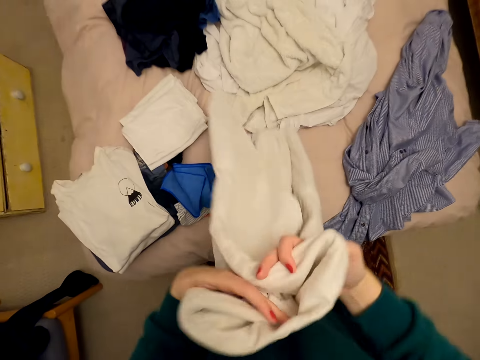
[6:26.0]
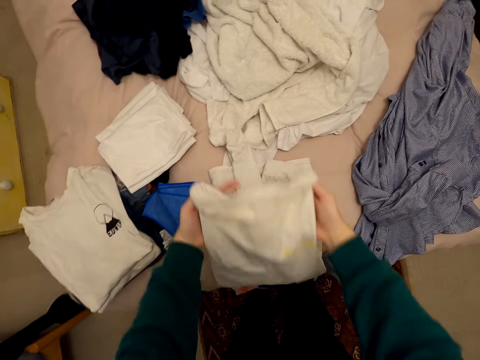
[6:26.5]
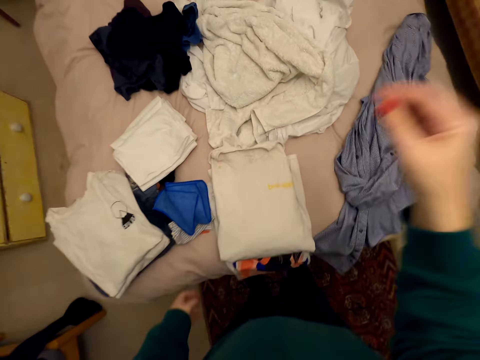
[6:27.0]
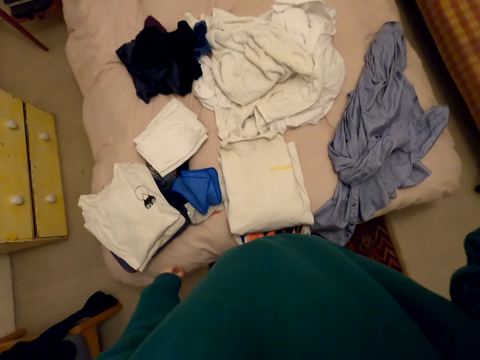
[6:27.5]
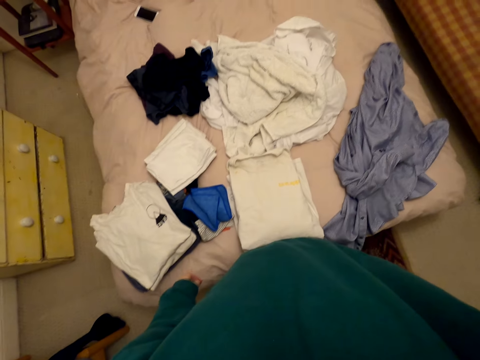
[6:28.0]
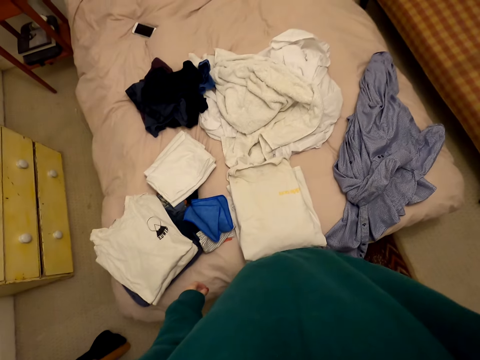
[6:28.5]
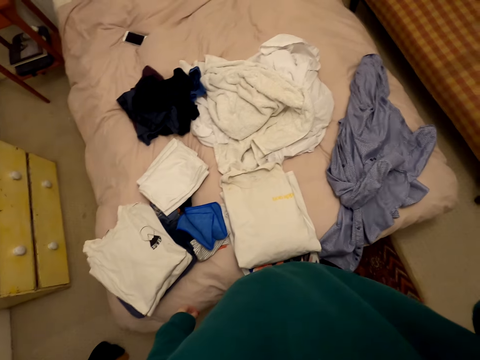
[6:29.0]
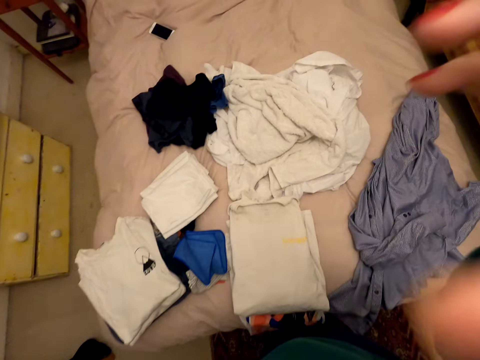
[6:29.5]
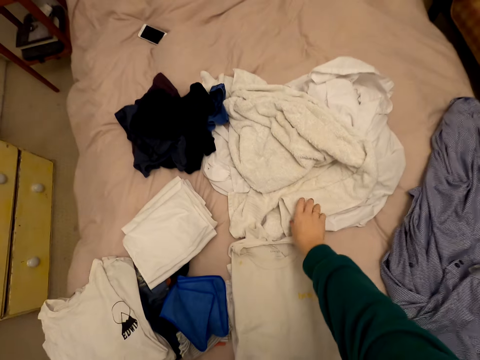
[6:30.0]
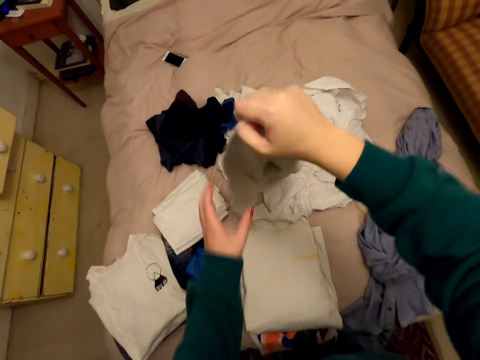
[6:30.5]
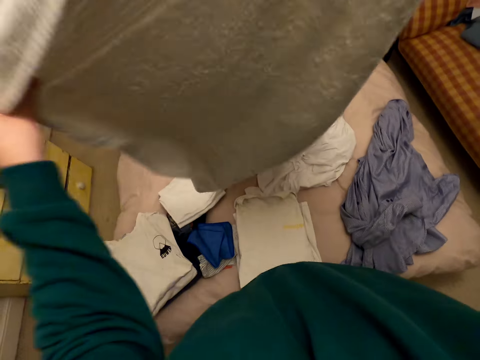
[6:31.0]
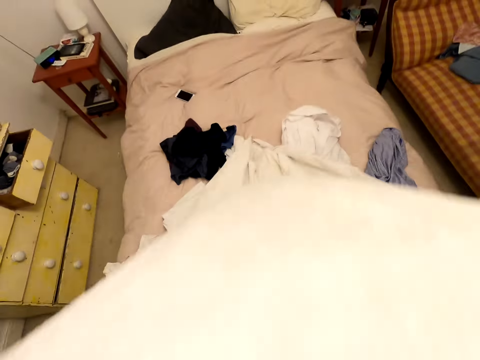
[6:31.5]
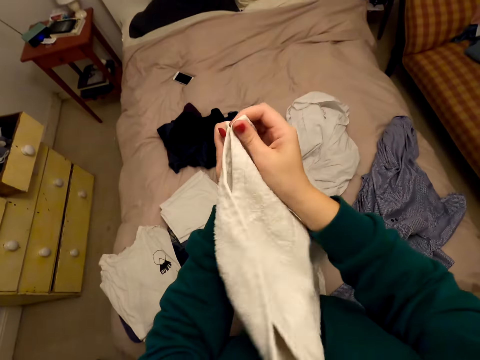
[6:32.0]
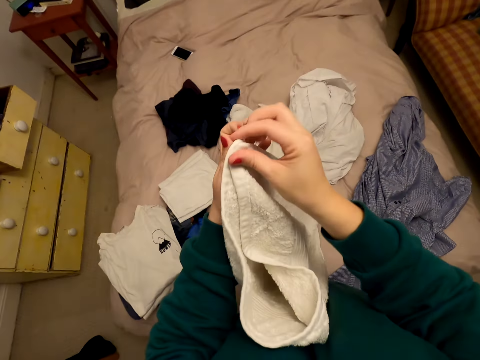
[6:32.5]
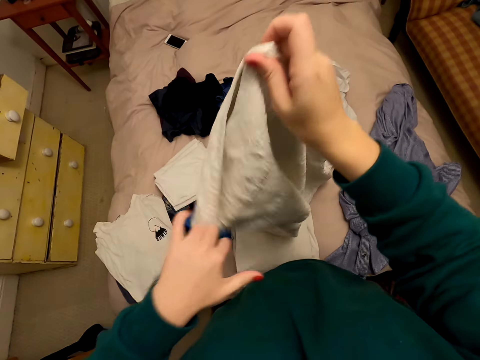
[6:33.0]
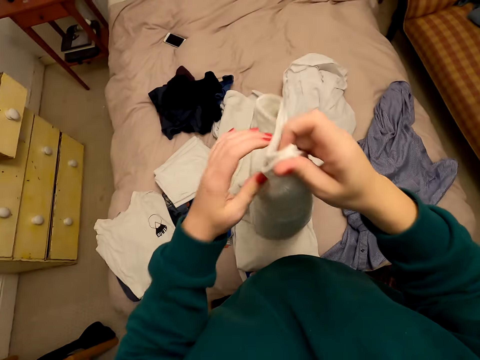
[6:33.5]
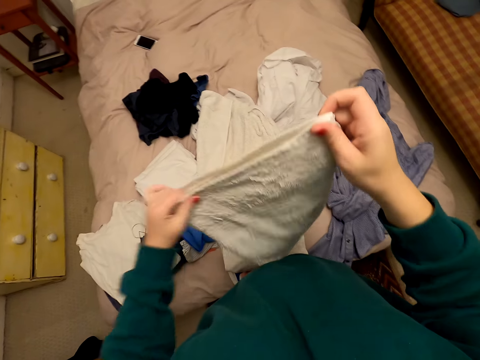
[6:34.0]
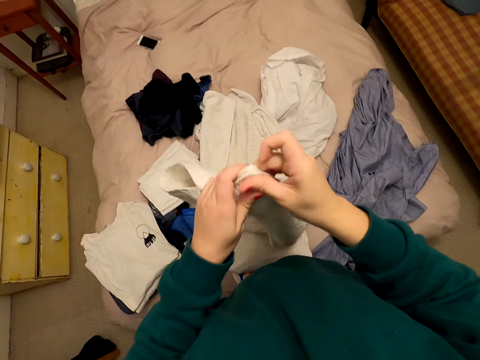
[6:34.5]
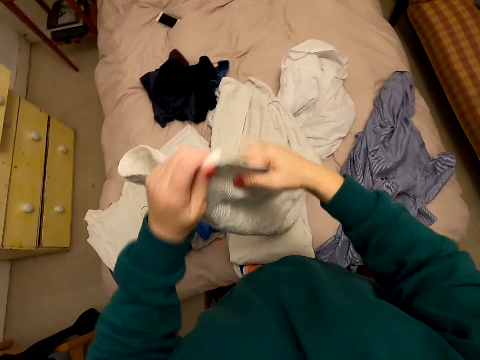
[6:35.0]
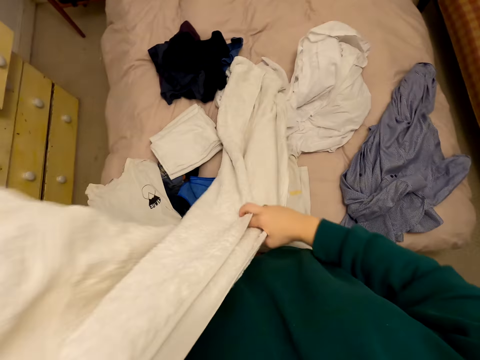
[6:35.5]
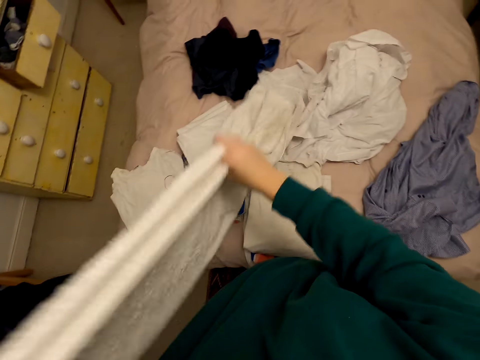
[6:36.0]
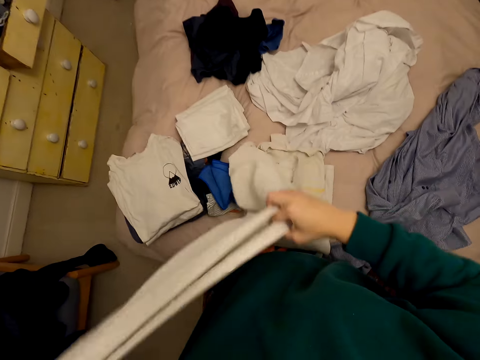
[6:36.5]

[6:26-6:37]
The camera wearer drops the top. They hold a camera and adjust the camera. They pick up a towel from the bed. They fold the towel.

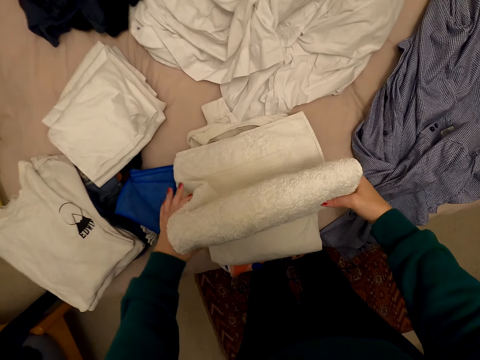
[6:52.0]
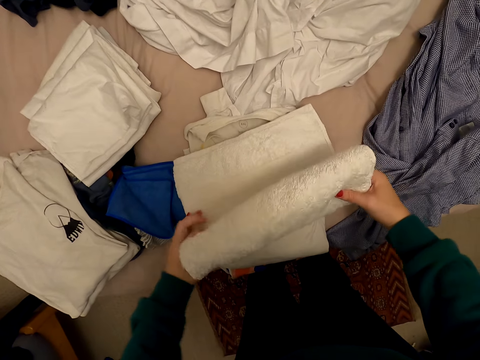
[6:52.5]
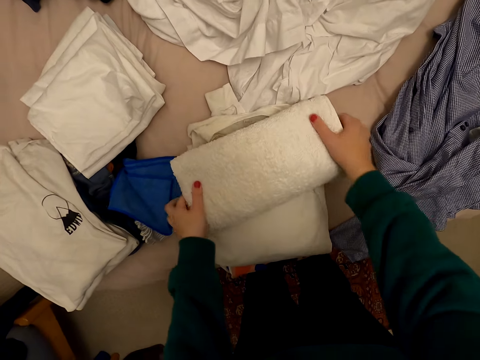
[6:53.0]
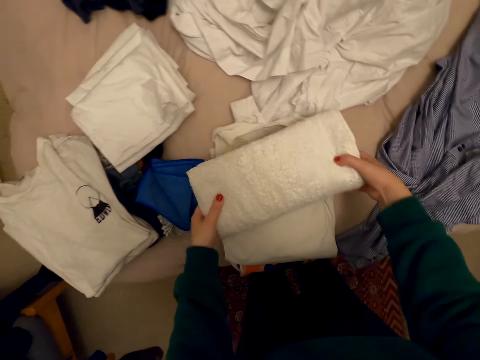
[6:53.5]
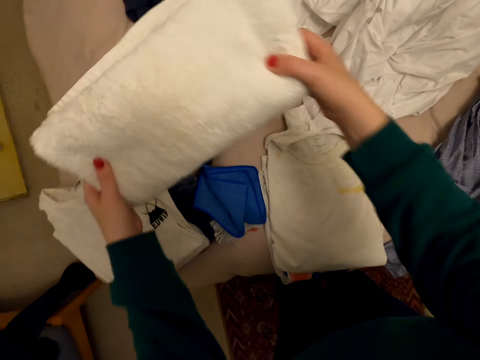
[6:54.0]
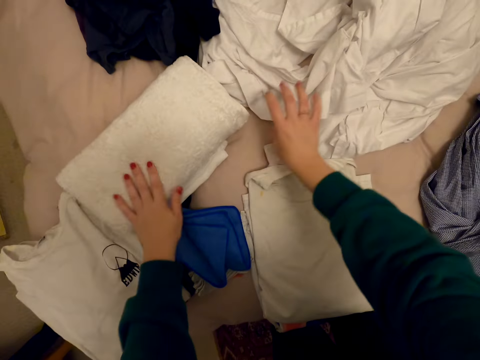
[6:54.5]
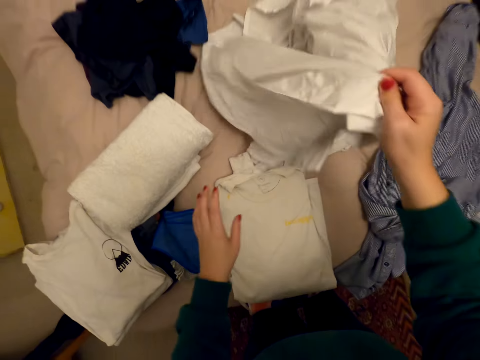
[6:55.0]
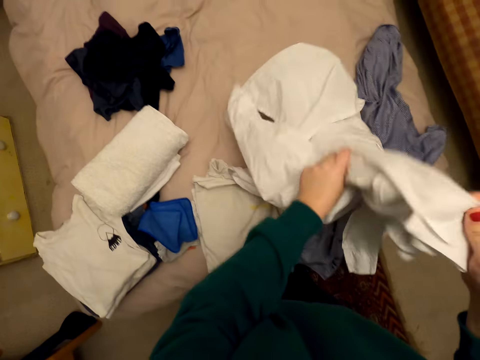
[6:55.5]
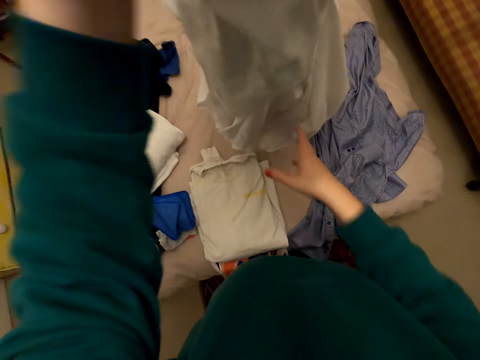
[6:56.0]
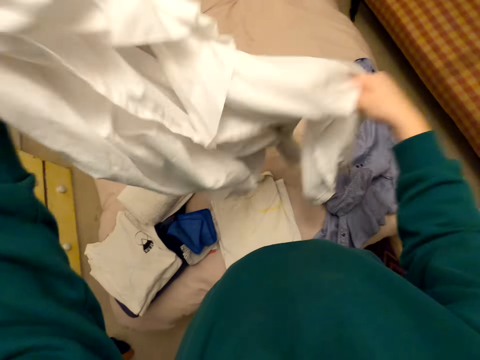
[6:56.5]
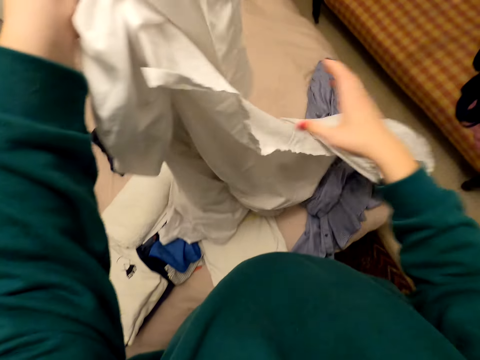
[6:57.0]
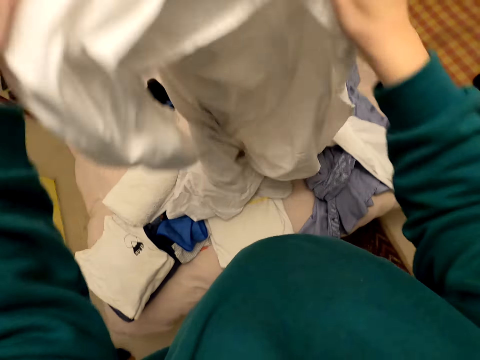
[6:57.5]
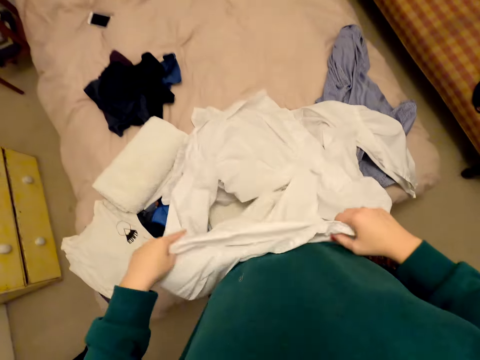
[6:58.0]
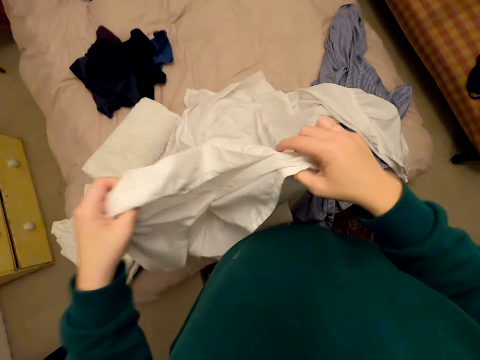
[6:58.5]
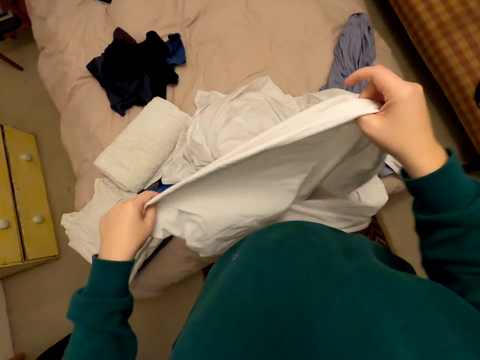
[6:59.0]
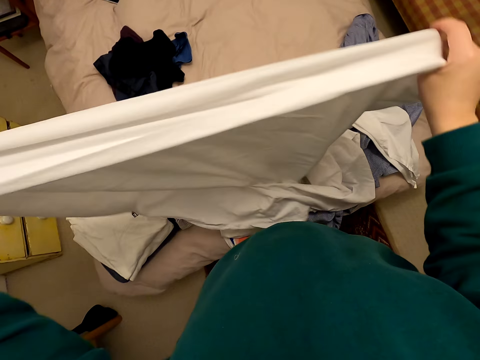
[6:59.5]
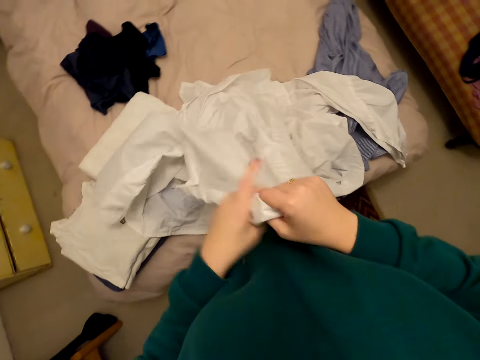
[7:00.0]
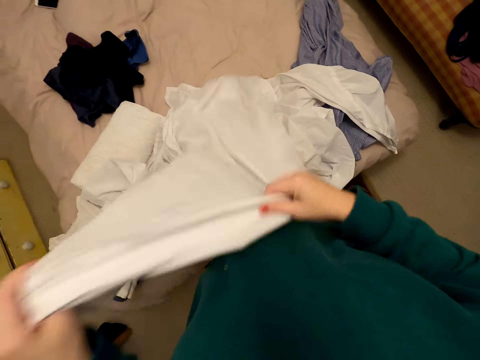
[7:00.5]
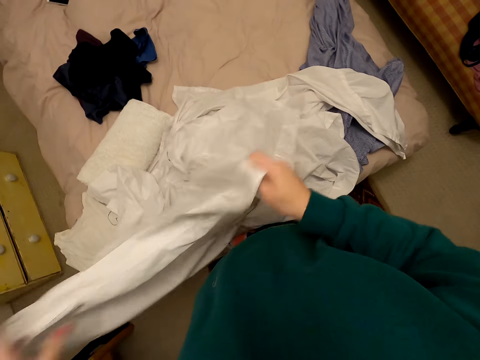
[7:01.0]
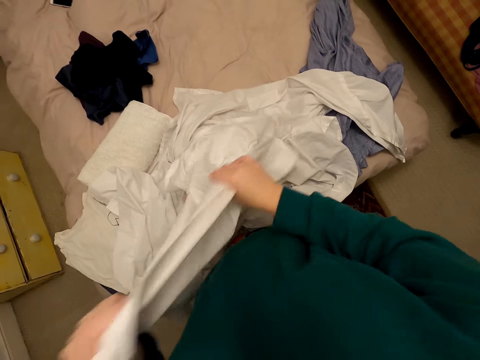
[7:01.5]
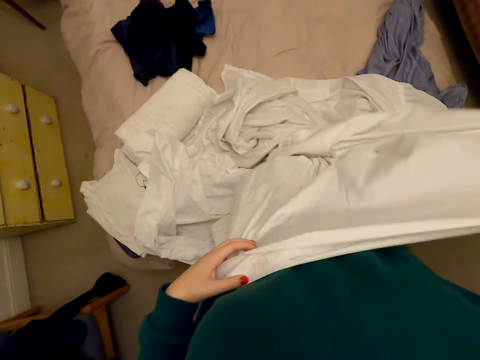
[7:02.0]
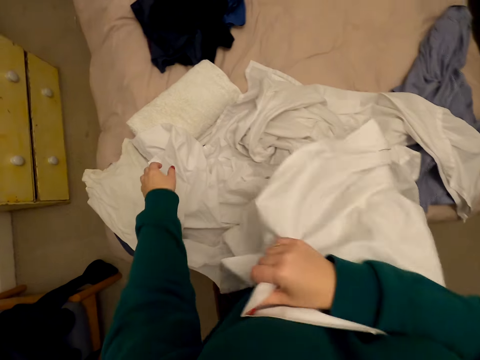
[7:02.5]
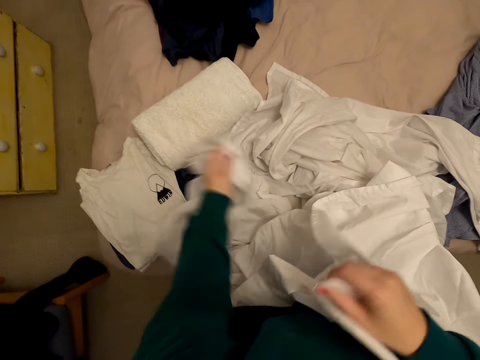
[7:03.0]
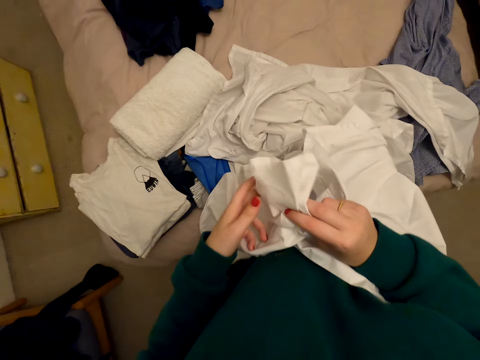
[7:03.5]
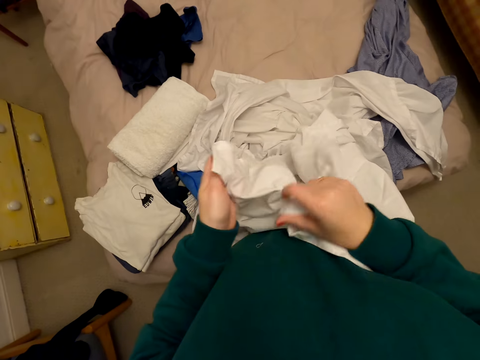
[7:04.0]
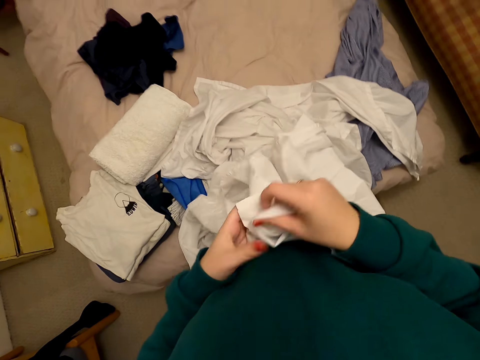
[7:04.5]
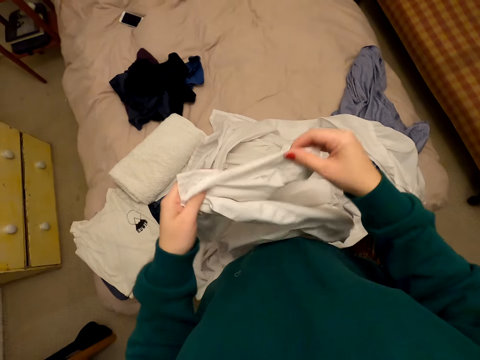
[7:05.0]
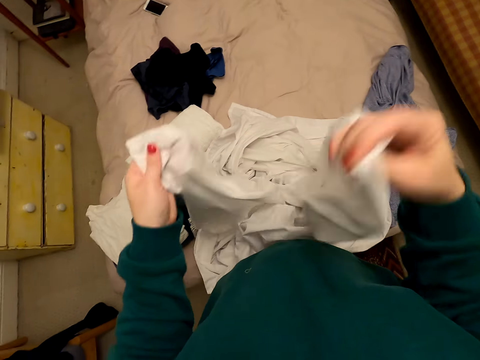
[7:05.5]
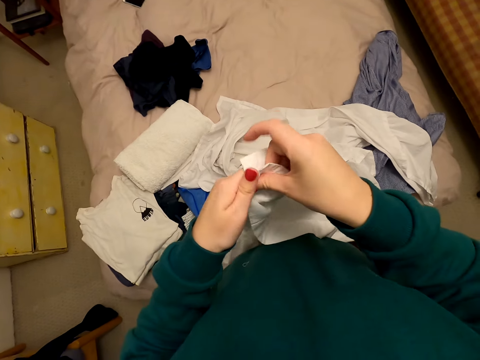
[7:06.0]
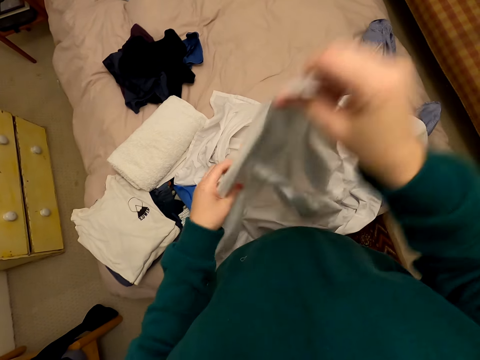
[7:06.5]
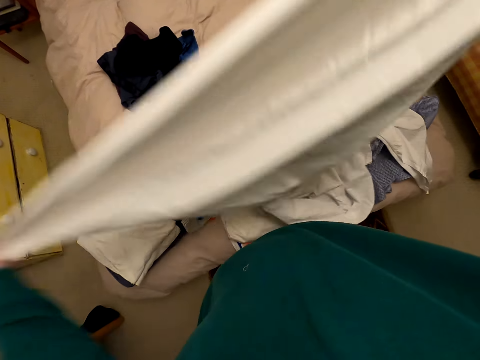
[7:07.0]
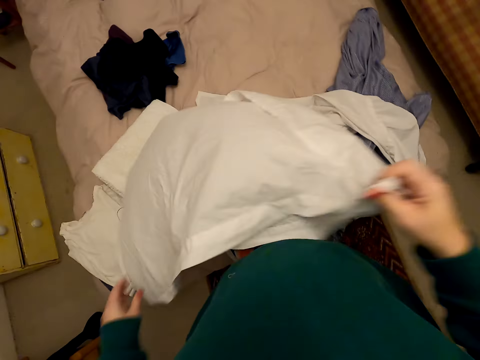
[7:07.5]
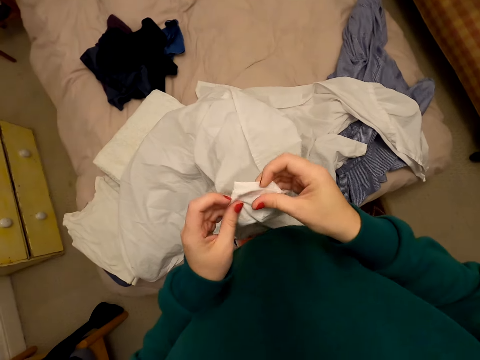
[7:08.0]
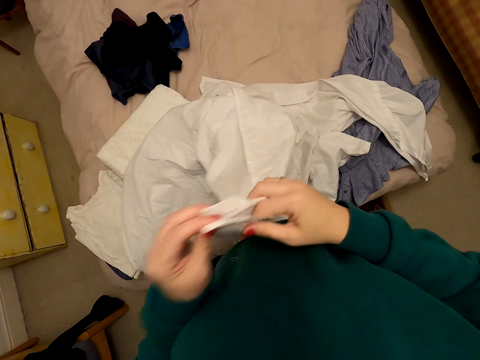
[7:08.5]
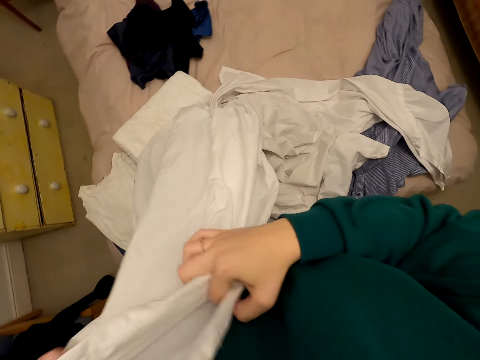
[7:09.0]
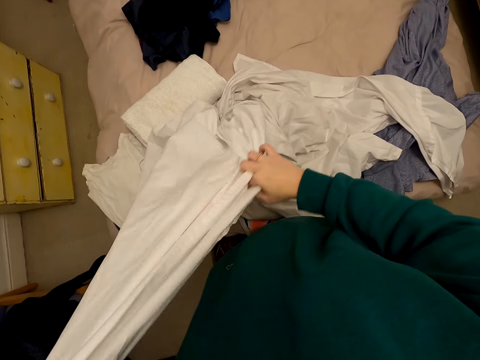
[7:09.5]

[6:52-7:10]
The camera wearer puts the towel on the bed. She picks up the cloth or bedsheet from the bed. She unfolds the bedsheet. She moves the cloth in her hands. She folds the cloth on the bed.
